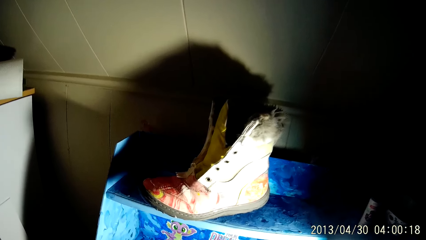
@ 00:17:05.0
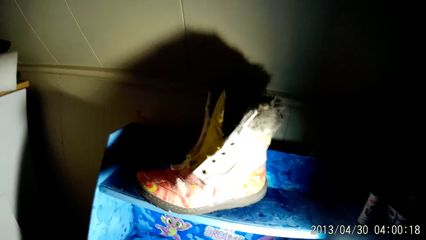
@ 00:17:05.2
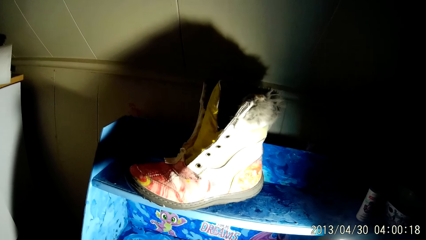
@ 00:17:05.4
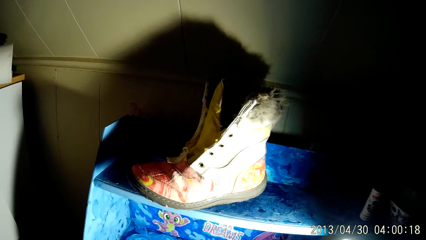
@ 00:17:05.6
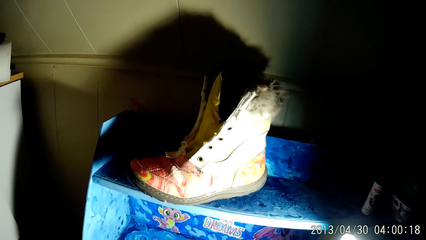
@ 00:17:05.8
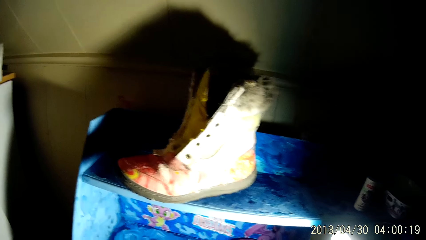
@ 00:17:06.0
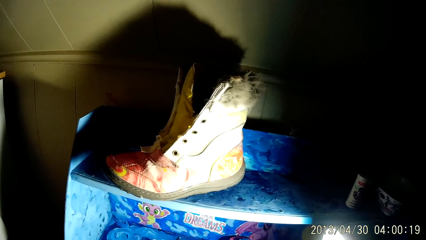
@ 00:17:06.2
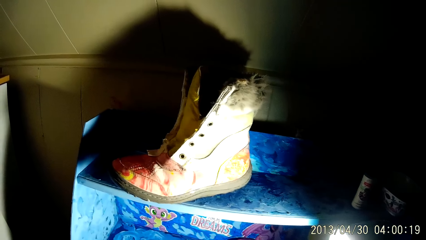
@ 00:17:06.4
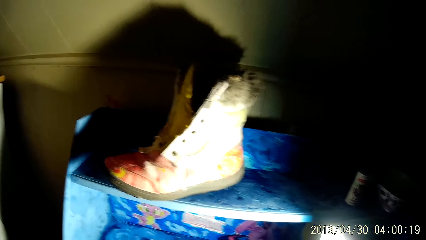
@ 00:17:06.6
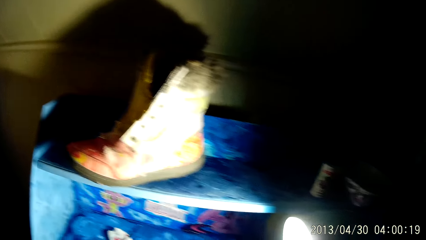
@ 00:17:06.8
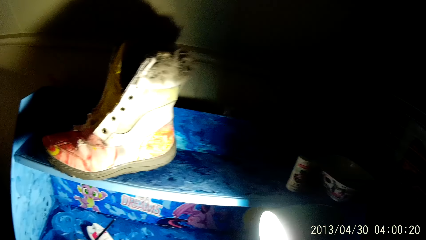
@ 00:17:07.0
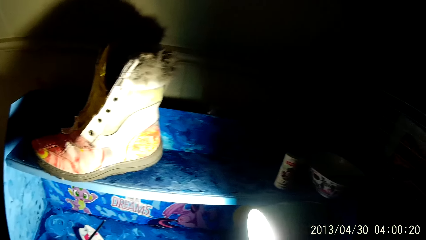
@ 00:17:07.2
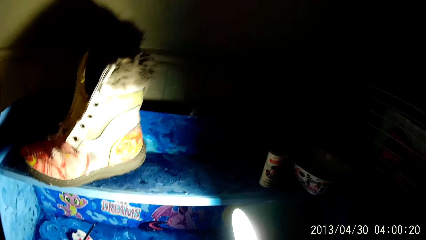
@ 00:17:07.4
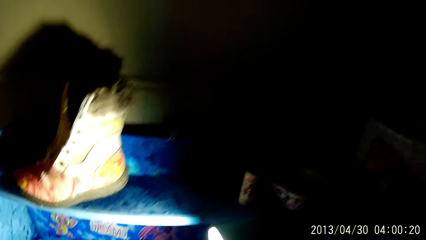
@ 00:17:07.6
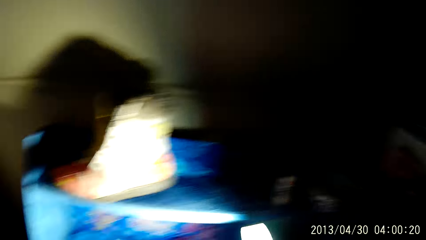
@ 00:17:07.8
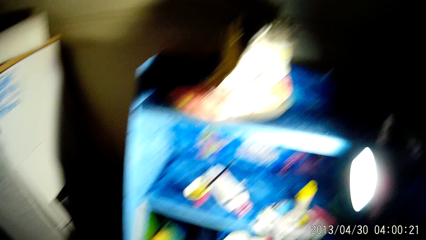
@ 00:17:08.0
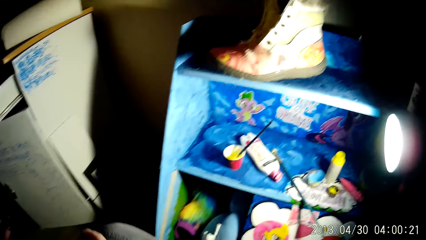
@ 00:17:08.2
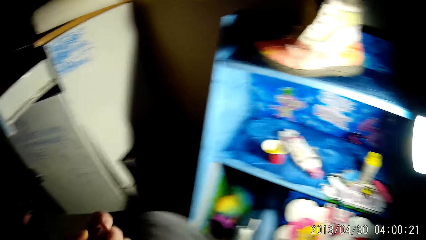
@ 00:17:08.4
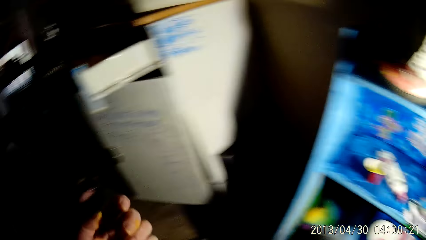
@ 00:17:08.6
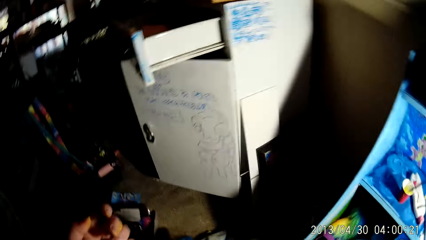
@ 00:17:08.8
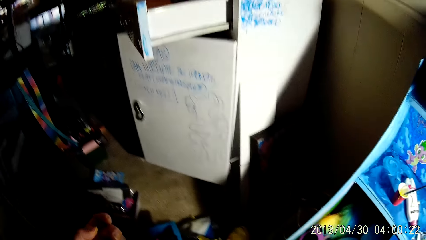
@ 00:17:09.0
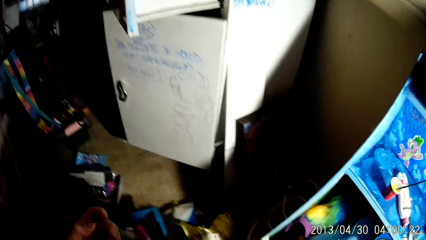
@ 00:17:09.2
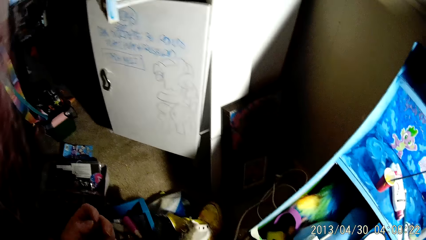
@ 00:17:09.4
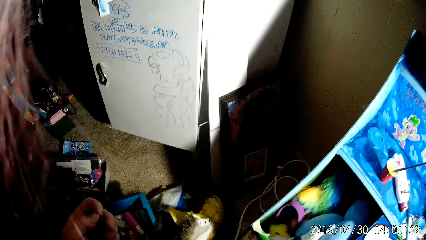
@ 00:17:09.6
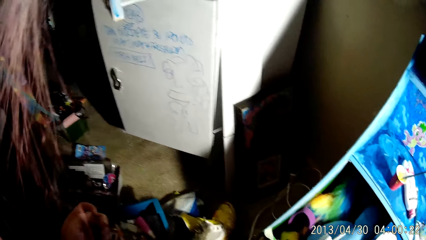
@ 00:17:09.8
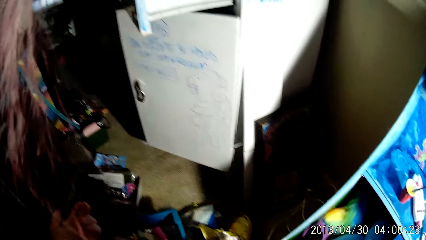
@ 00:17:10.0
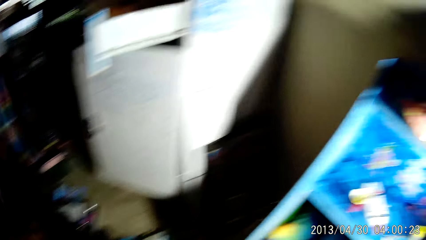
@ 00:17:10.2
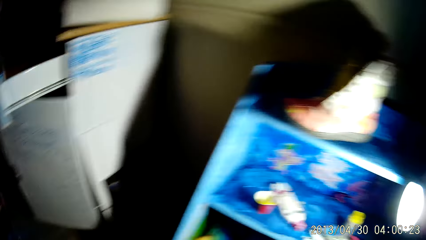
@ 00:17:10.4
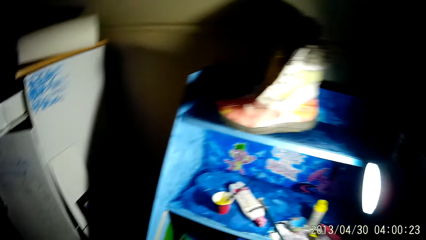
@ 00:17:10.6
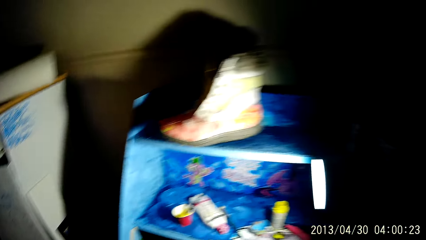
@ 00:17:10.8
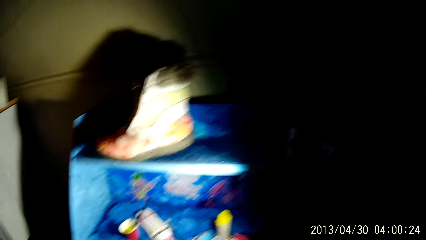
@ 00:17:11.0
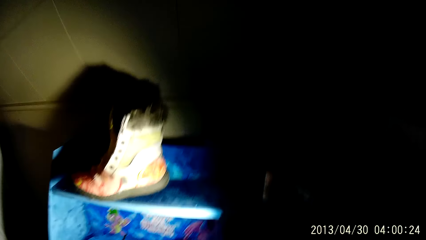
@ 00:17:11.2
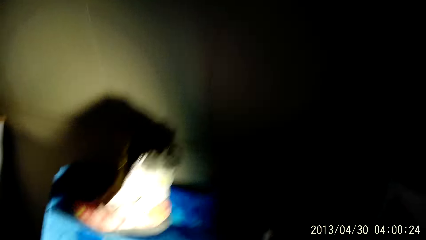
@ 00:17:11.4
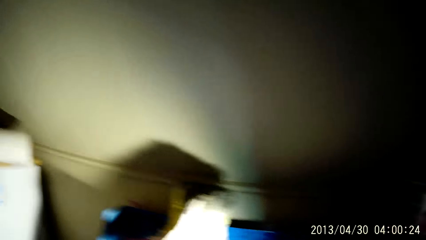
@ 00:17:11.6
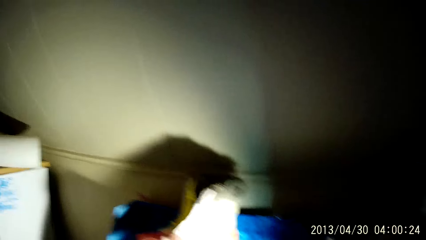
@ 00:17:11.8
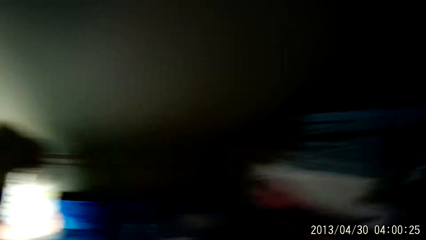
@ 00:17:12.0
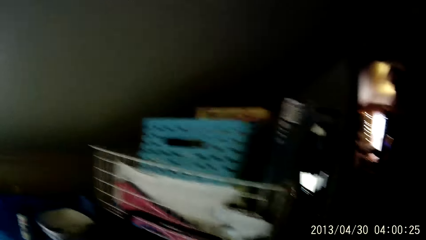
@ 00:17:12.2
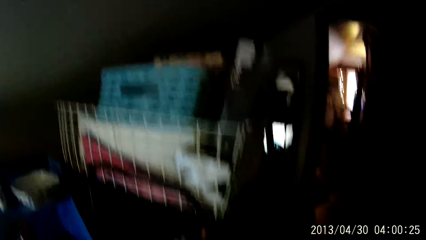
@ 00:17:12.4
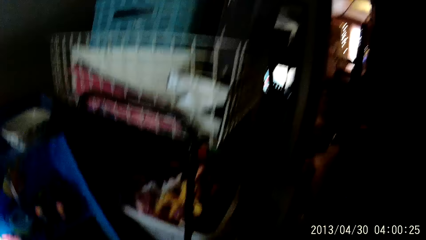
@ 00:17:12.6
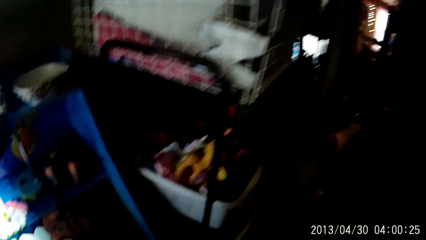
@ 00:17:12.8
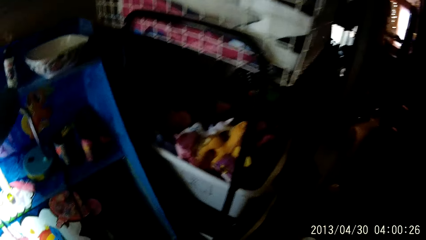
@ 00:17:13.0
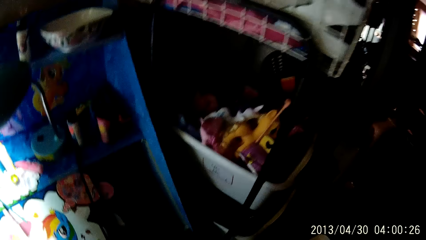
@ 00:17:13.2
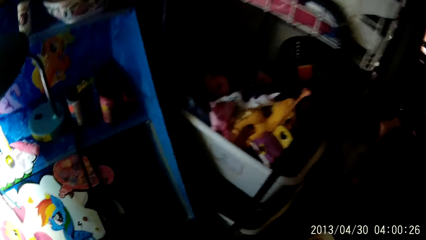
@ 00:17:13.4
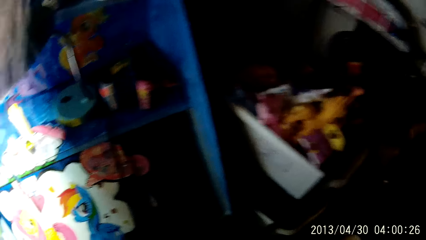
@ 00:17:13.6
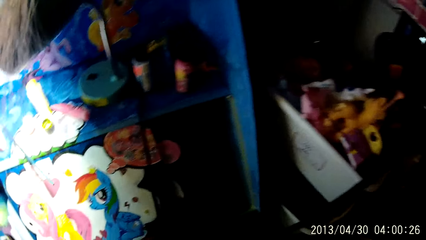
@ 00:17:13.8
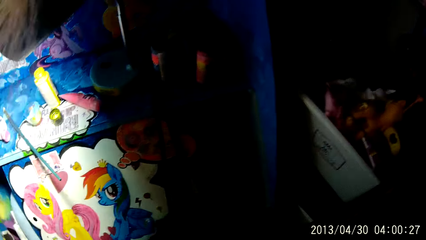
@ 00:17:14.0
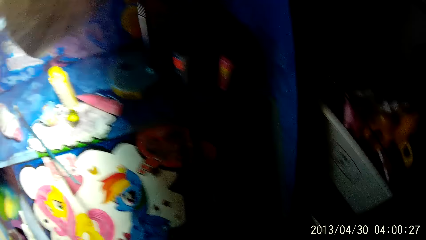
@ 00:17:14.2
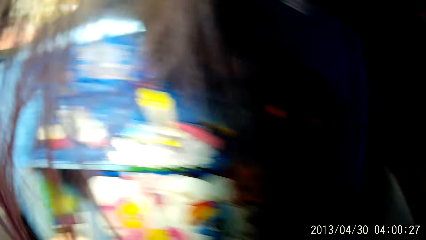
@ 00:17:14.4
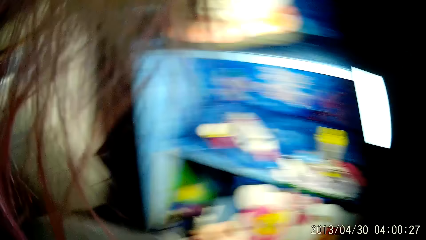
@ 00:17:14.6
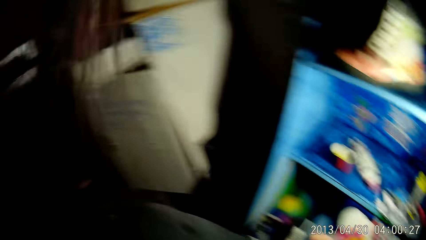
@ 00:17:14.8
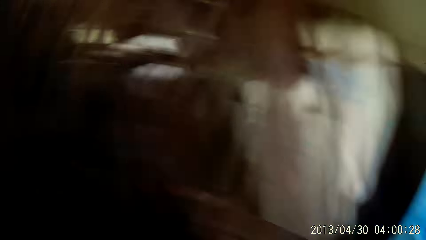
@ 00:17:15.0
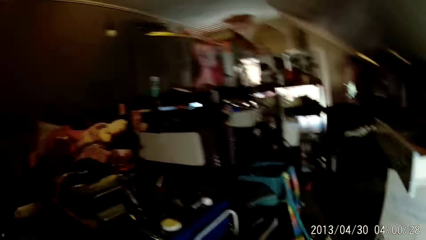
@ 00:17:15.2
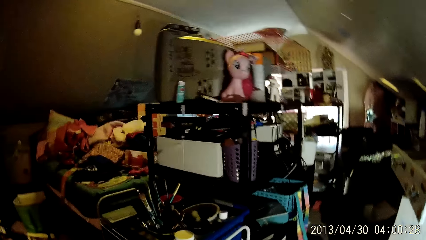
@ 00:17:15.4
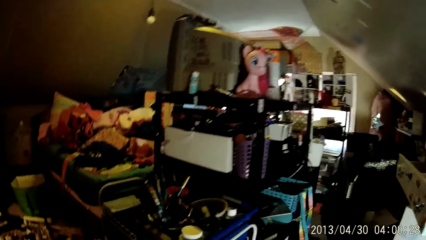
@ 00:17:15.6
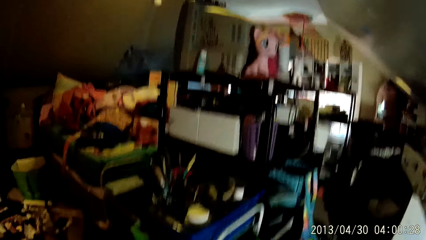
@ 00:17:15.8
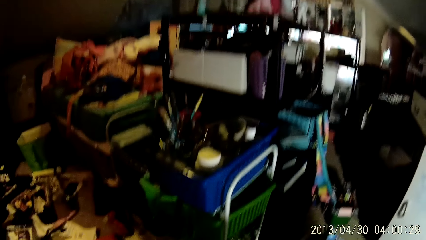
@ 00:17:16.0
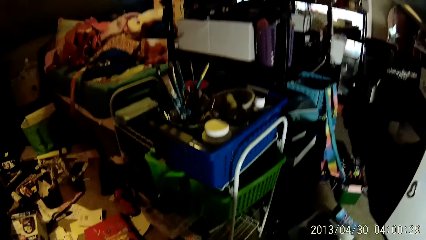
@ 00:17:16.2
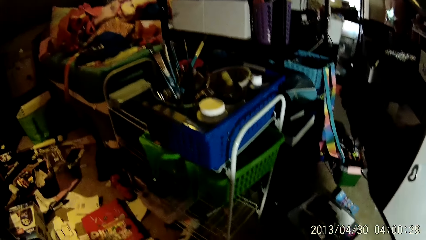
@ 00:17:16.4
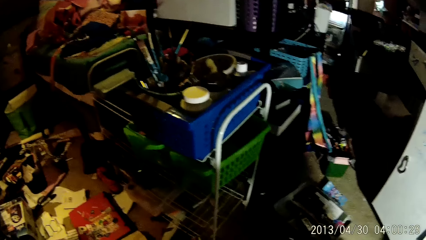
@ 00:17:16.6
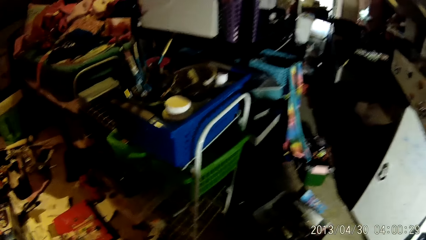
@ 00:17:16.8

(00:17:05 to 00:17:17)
The camera wearer moves around the room.

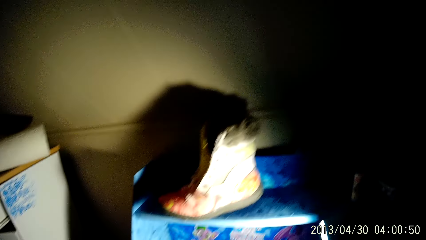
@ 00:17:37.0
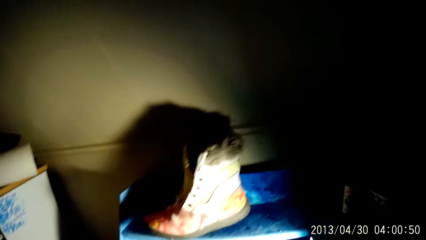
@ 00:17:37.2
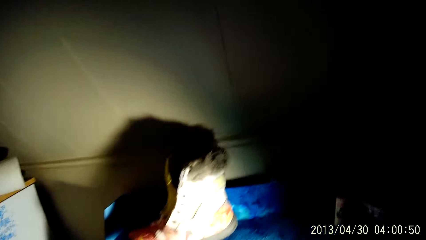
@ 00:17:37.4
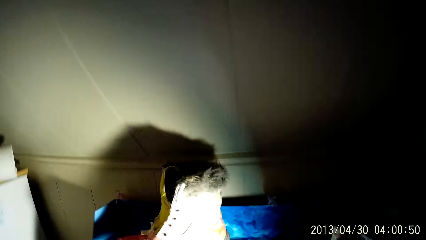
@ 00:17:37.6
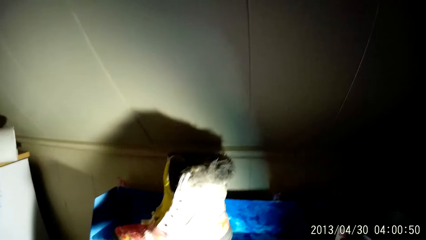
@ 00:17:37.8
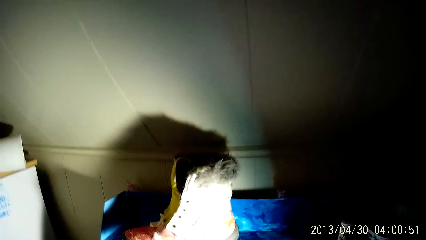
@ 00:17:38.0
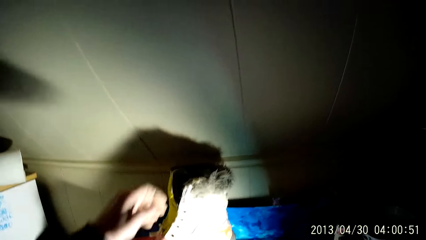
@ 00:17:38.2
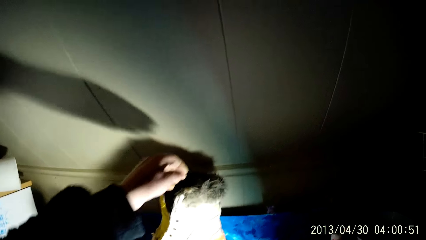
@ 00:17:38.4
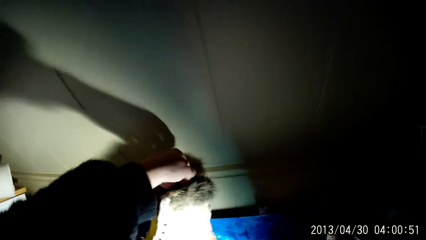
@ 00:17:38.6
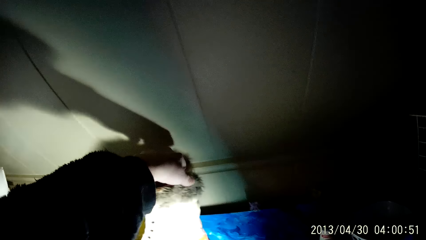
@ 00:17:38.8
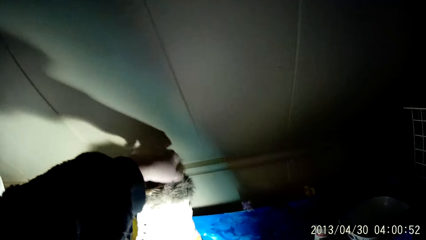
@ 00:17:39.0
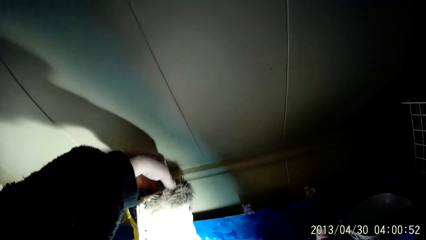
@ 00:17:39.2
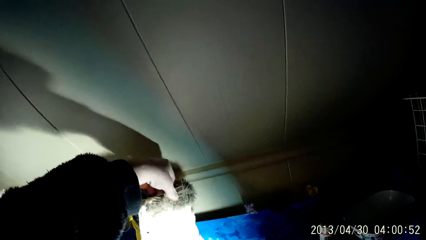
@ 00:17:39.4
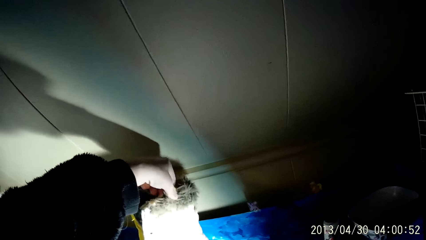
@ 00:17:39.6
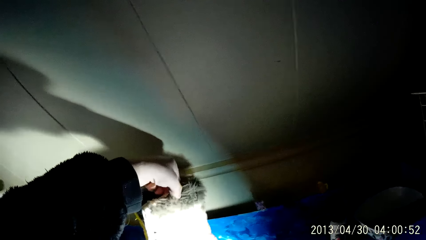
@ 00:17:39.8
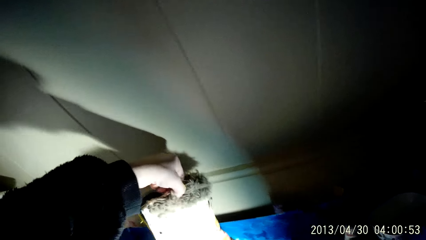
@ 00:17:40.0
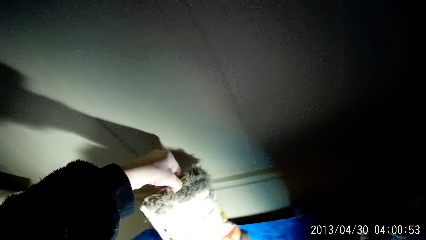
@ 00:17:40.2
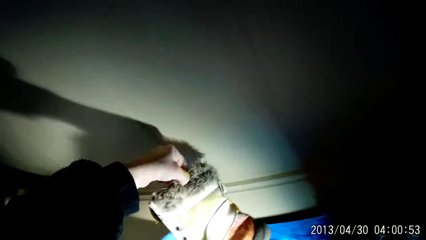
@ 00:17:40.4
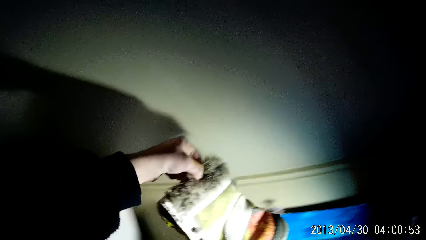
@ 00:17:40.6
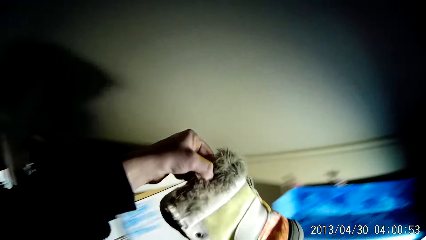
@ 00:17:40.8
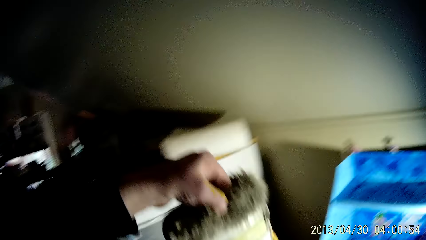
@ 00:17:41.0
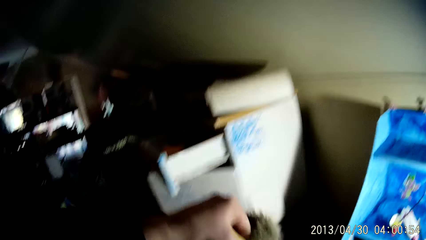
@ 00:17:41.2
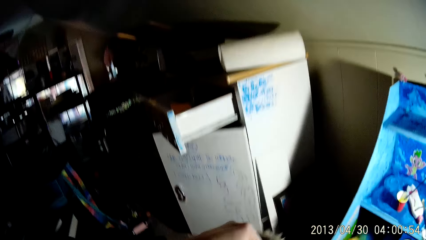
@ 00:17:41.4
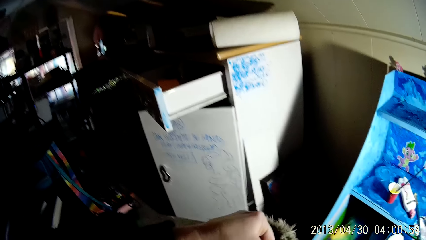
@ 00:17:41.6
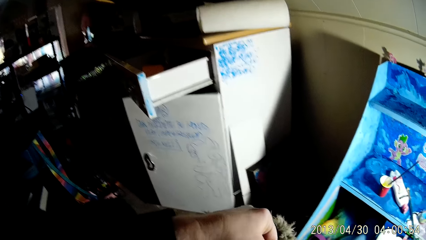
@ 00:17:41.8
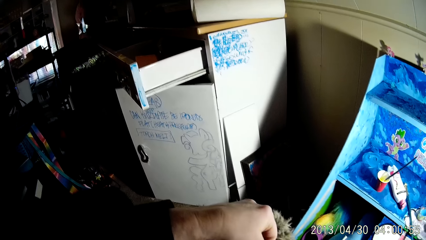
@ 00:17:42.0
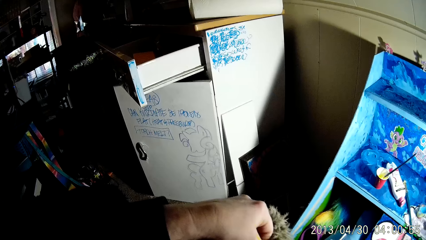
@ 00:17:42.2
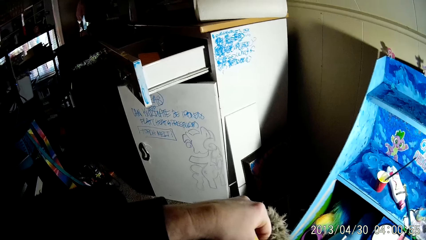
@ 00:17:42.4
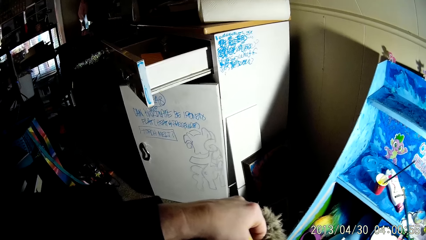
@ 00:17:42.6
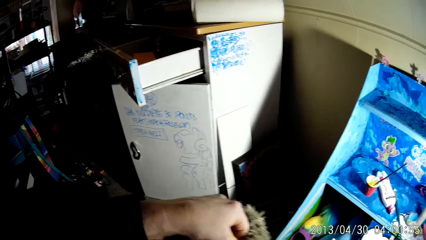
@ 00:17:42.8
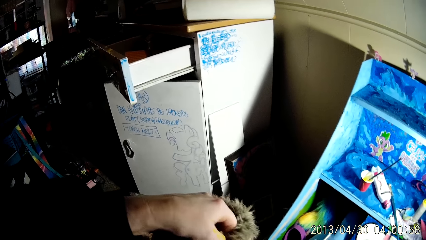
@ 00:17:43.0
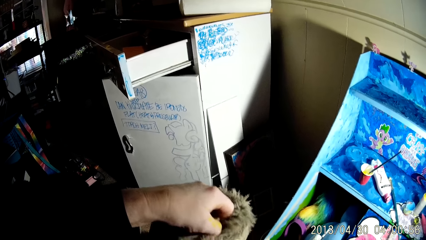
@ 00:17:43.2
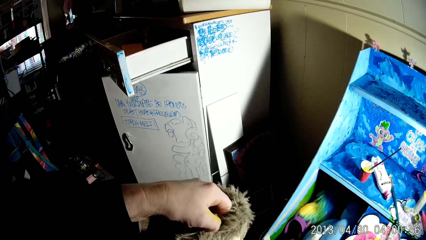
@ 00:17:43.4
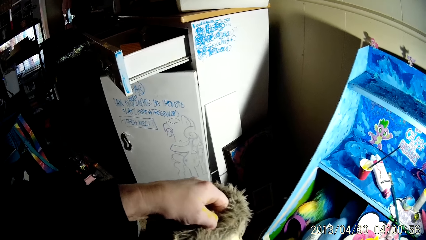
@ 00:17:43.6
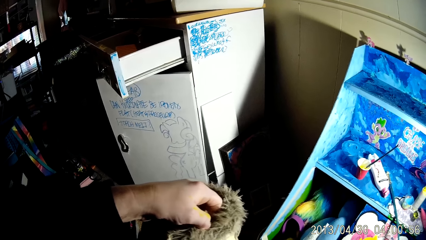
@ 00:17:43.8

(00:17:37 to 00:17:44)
The camera wearer stretches his left hand. He picks up the boot from the shelf with his left hand.
